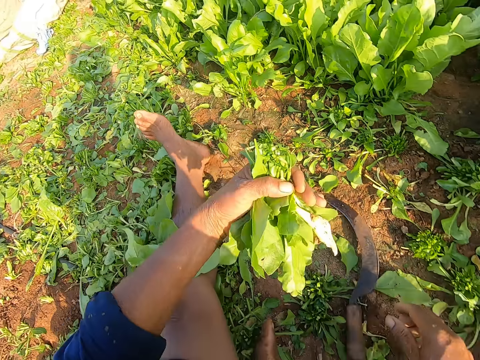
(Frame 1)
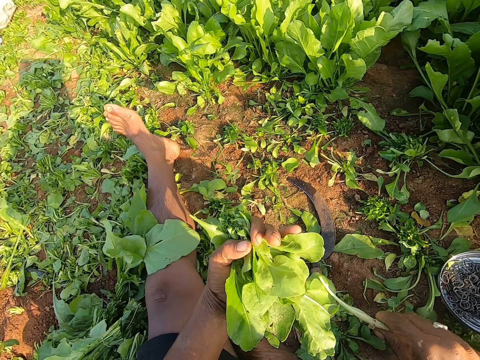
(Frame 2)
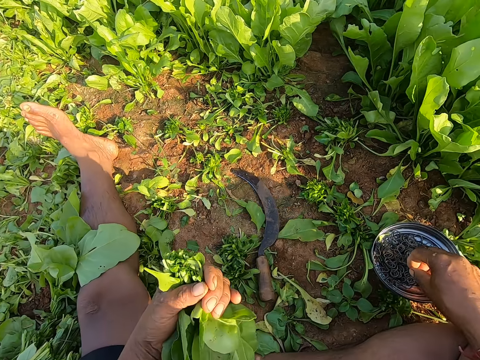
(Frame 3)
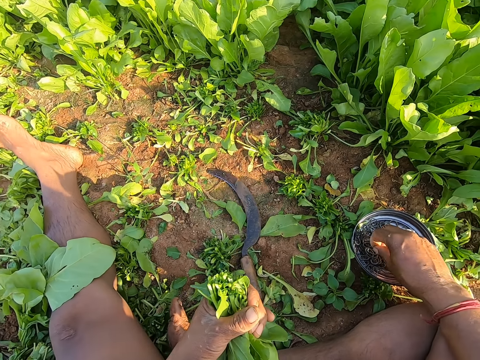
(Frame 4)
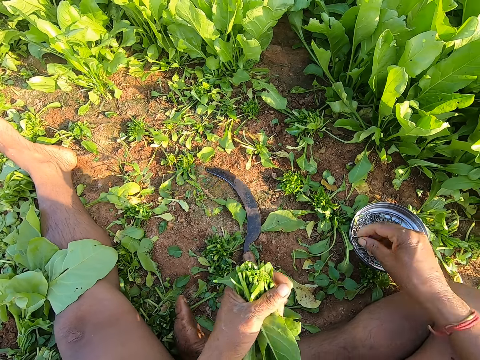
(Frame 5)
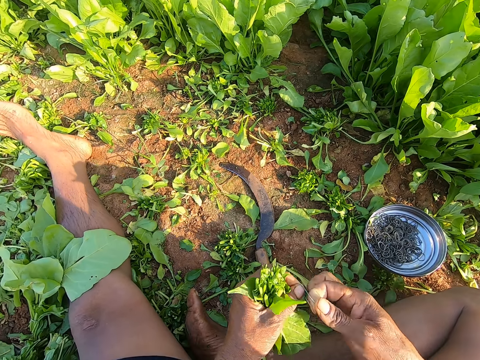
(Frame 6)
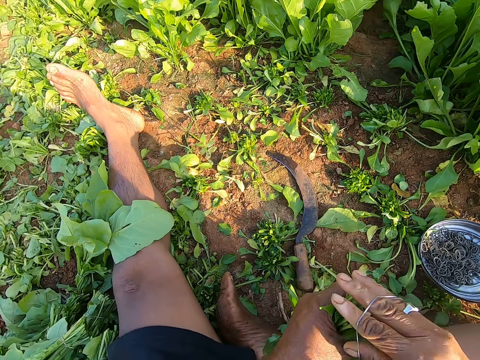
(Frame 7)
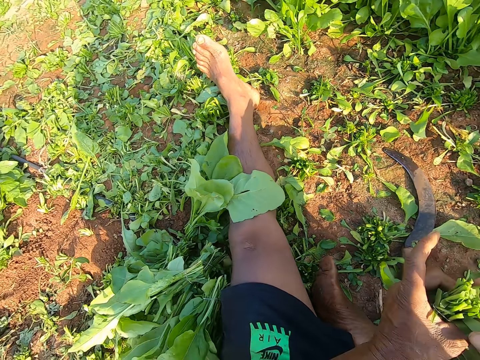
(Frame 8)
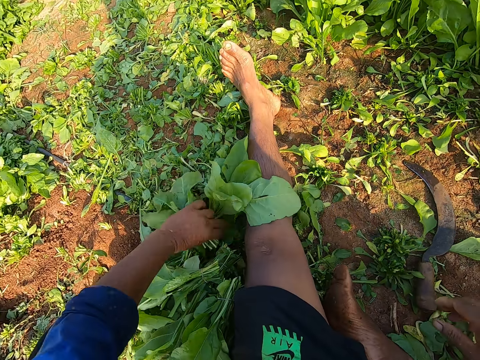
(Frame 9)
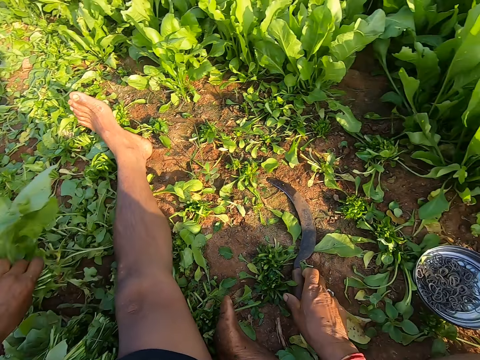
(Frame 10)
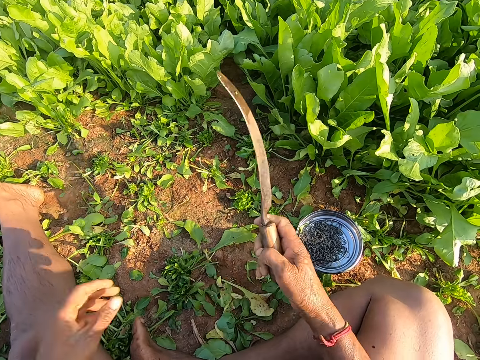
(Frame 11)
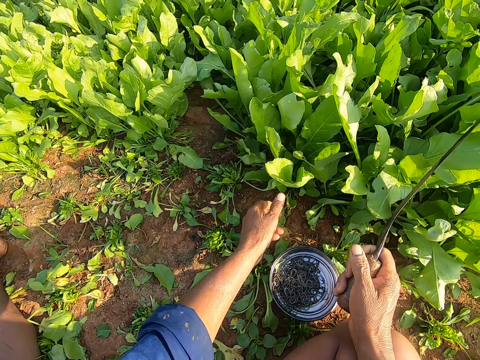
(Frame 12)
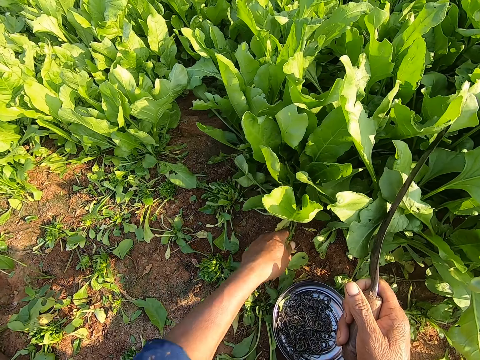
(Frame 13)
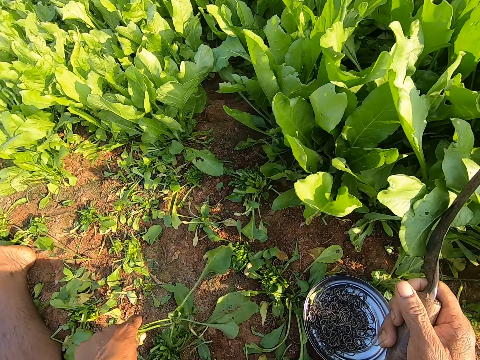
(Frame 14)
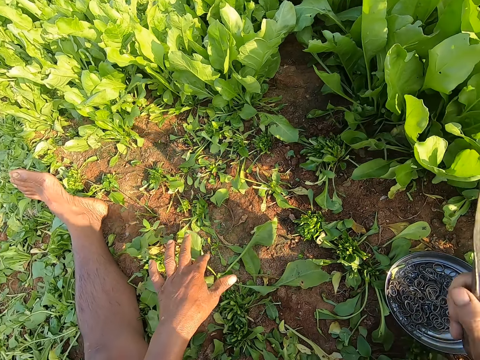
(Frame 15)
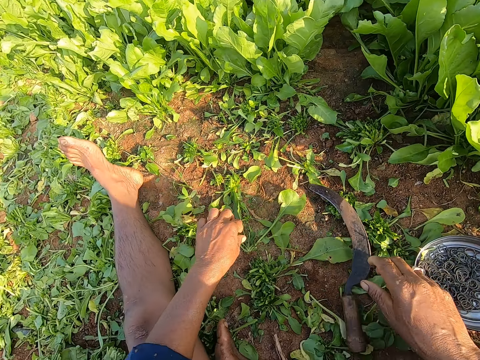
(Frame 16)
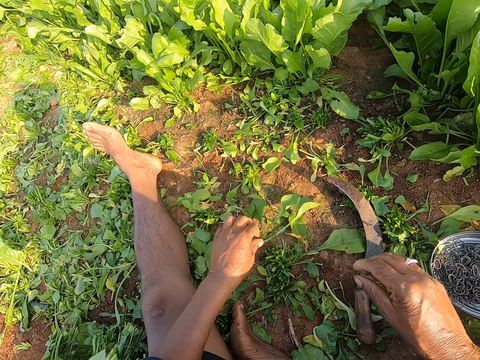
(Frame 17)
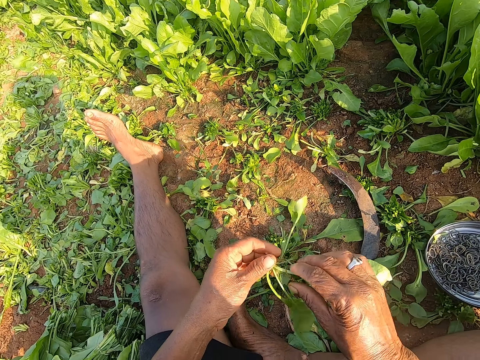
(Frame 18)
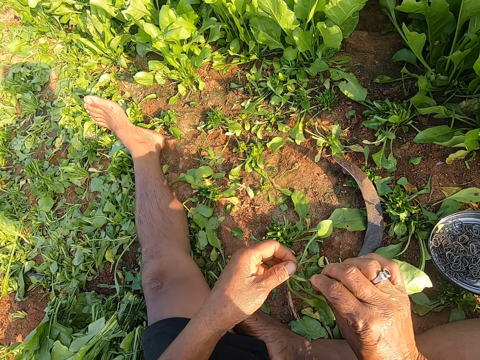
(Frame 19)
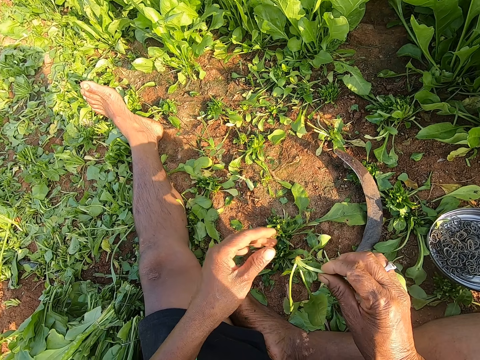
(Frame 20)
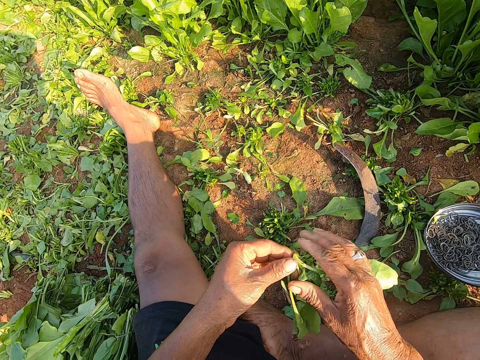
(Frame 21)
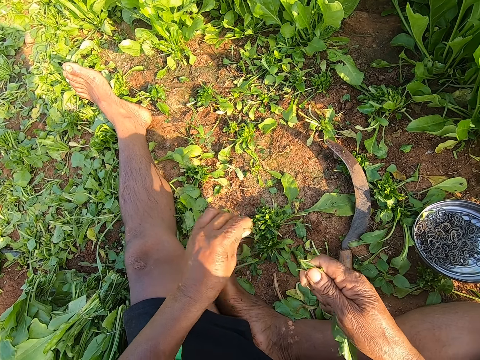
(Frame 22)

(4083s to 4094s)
The camera wearer drops the sickle on the ground with his right hand. He removes a spoilt kale leaf from the bundle of leaves in his left hand with his right hand and drops the leaf on the ground with his right hand. He takes a rubber band from the plate on the ground with his right hand. He wears the rubber band on his right hand. He stretches the rubber band with both hands. He ties the plants in his left hand with the rubber band in his right hand. He drops the plants in his left hand on the ground. He picks up the sickle from the ground with his right hand. He removes a kale leaf in the farm. He picks a plant from the ground with his left hand. He drops the sickle on the ground with his right hand. He picks the kale plant from the ground with his left hand. He removes a tiny root from the plant in his right hand with his left hand and drops the tiny root on the ground with his left hand. He removes kale leaves from the kale plant. He cuts a leaf from the plant in his right hand with his left hand.

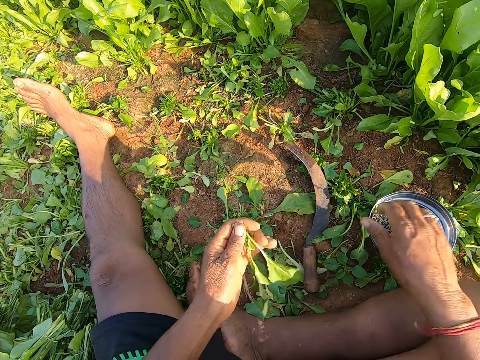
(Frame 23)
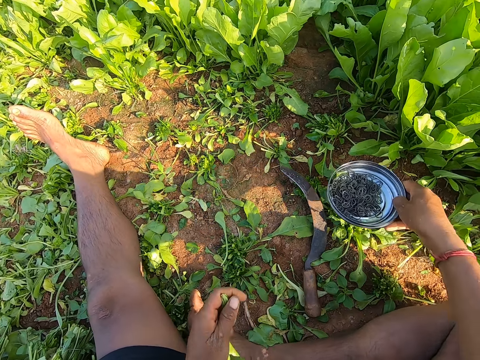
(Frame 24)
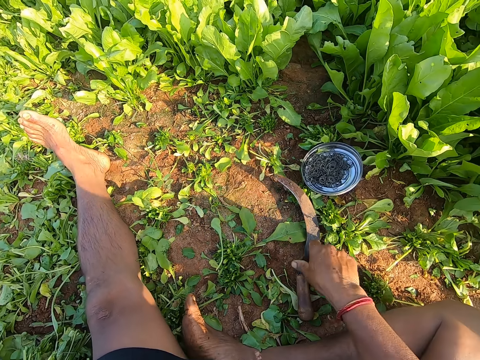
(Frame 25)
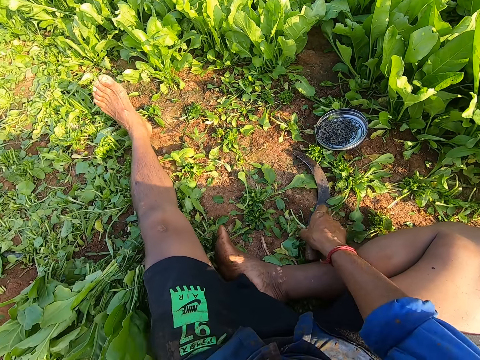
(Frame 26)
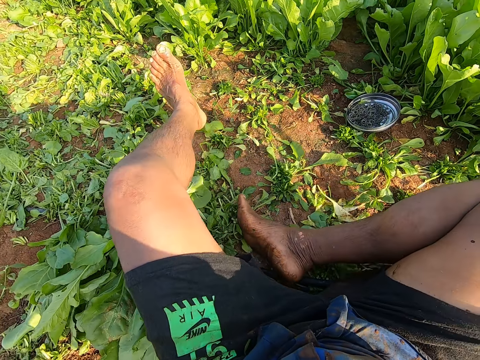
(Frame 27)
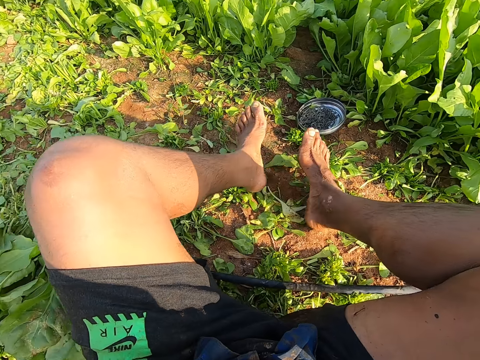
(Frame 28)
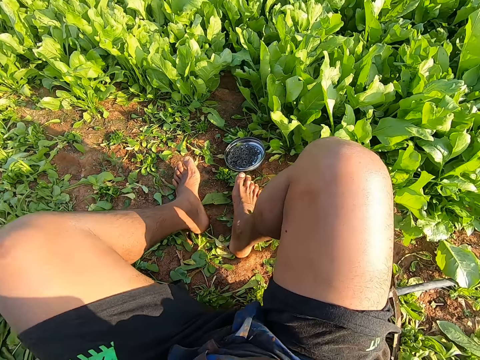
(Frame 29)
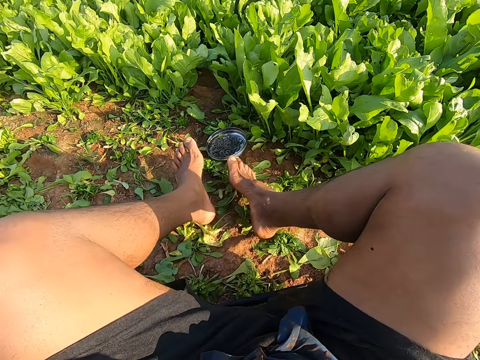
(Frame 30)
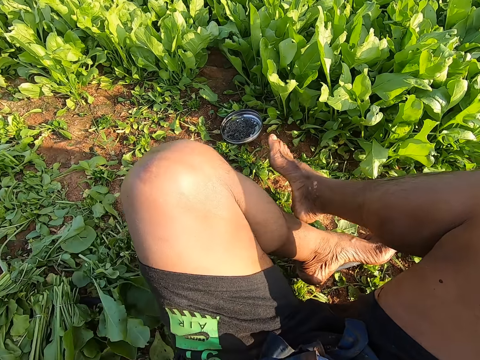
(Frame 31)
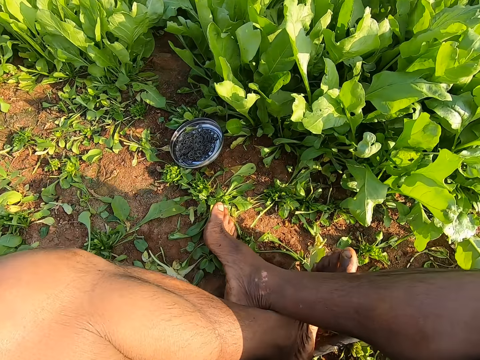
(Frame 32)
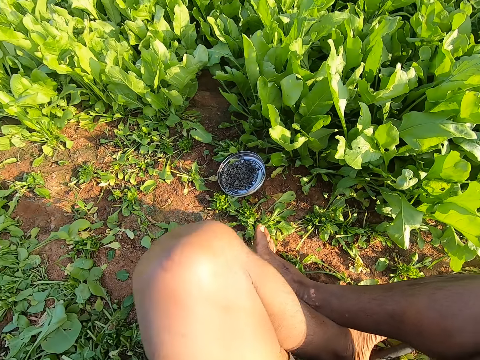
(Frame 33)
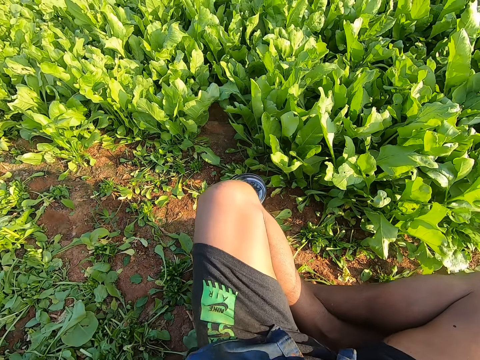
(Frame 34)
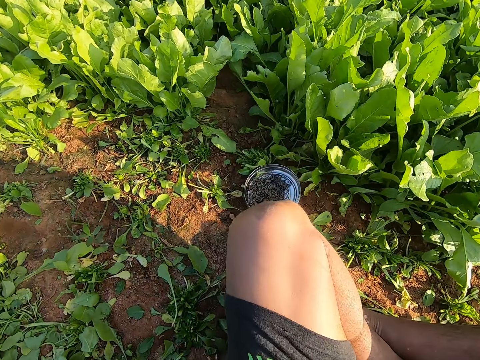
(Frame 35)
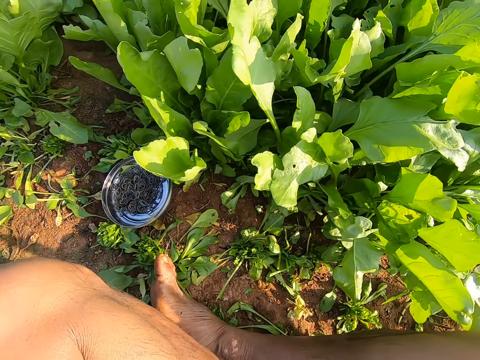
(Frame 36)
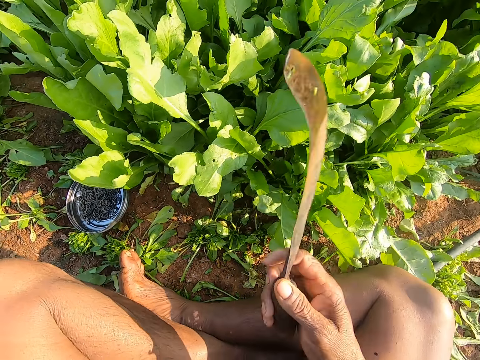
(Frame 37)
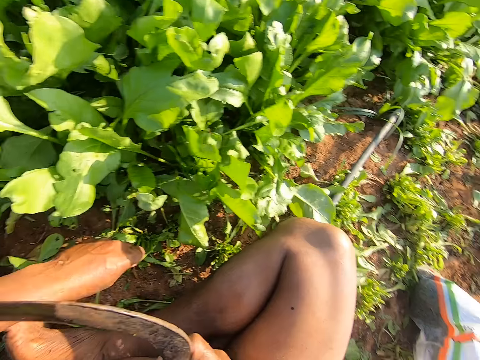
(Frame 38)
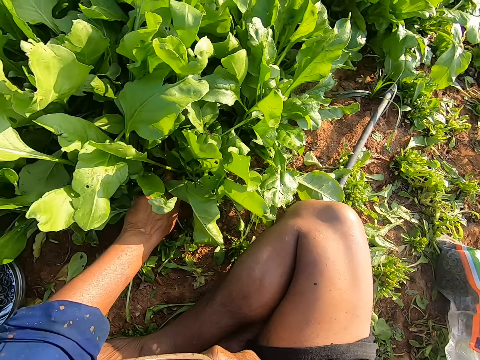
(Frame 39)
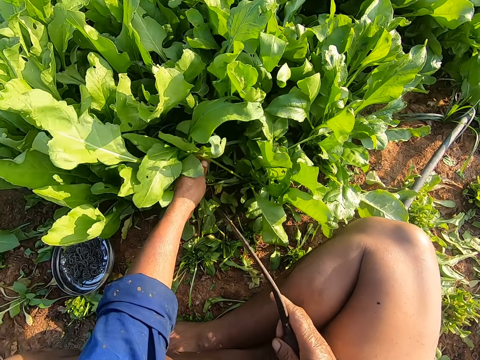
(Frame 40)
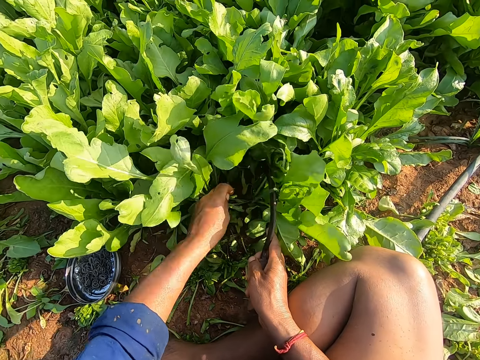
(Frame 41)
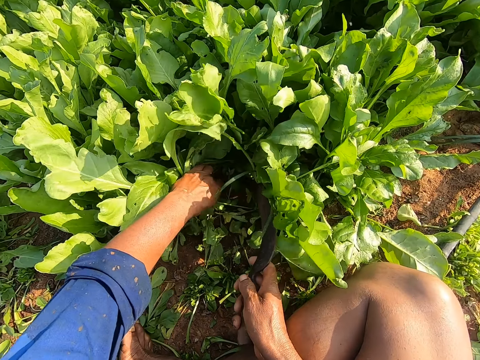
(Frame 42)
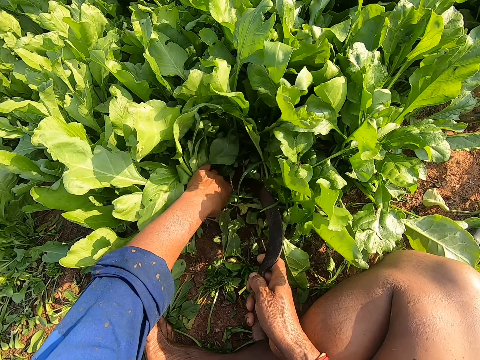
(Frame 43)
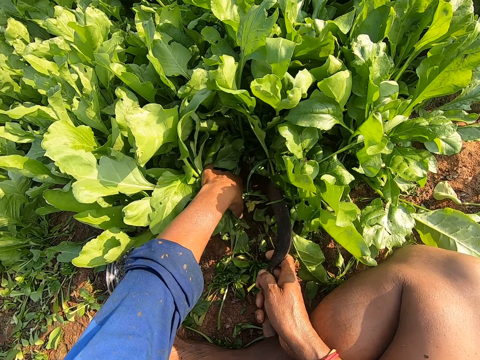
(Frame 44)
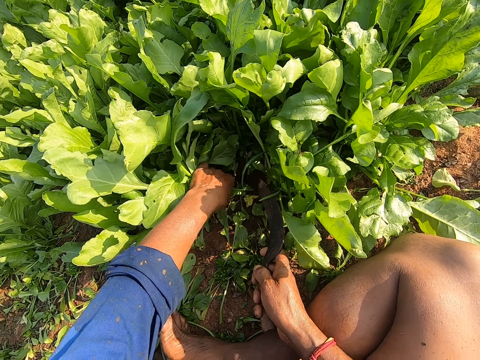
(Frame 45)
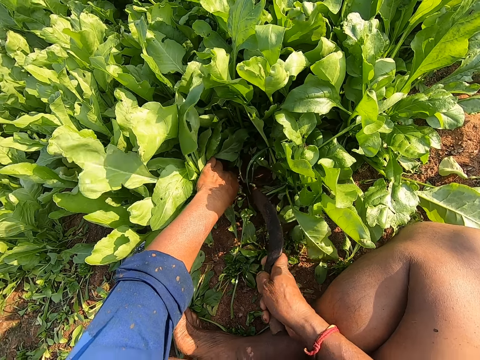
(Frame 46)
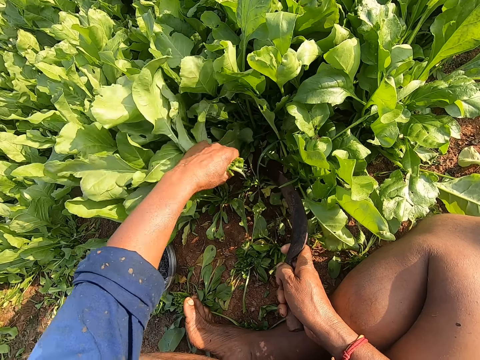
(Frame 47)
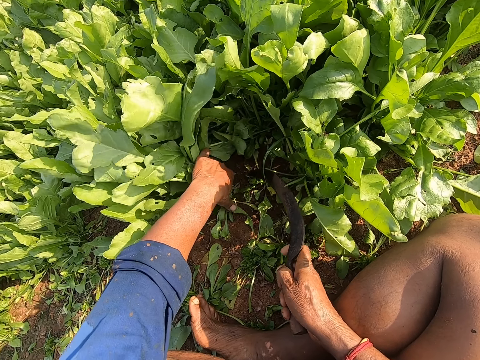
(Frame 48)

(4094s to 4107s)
The camera wearer drops the leaf in his left hand on the ground. He passes the plant in his right hand to his left hand. He holds the kale plant with his left hand. He adjusts the plate of rubber bands on the ground with his right hand. He puts the kale plant on the ground. He picks up the sickle from the ground with his right hand. He adjusts his body on the ground with both hands. He holds a plant on the ground with his left hand. He adjusts a plant on the ground with the sickle in his right hand. He cuts the plant on the ground with the sickle in his right hand. He holds the plant on the ground with his left hand.

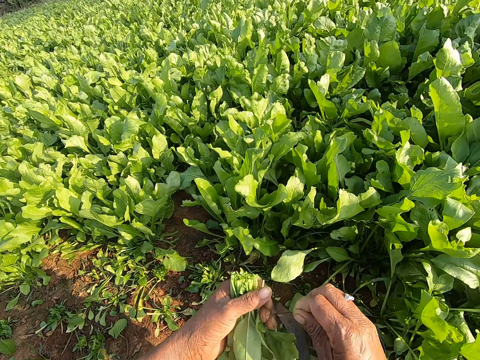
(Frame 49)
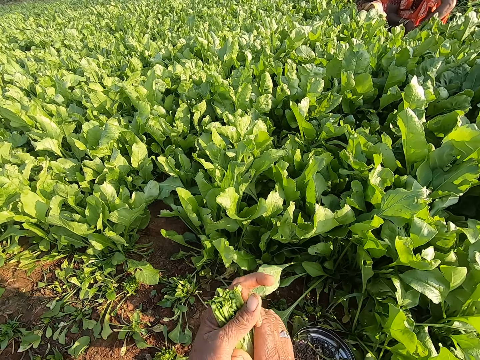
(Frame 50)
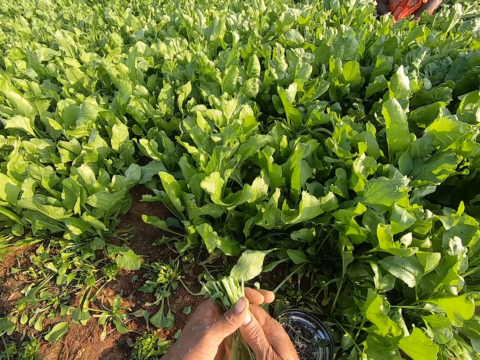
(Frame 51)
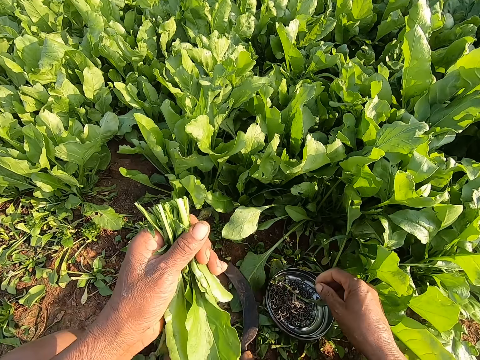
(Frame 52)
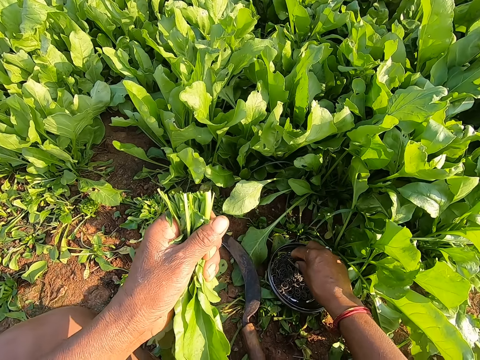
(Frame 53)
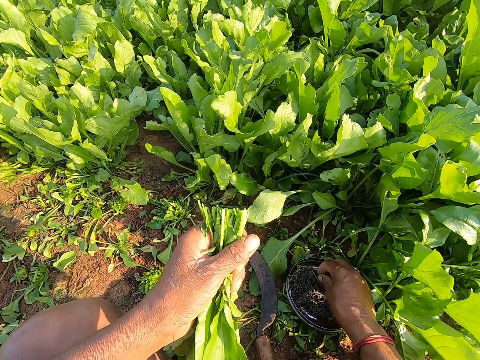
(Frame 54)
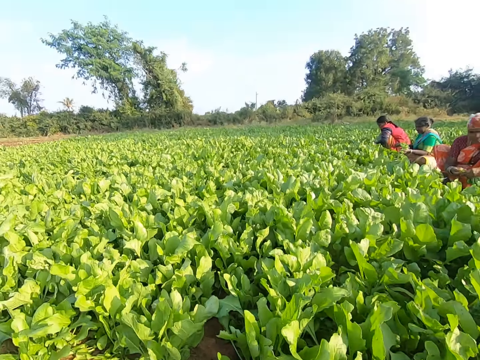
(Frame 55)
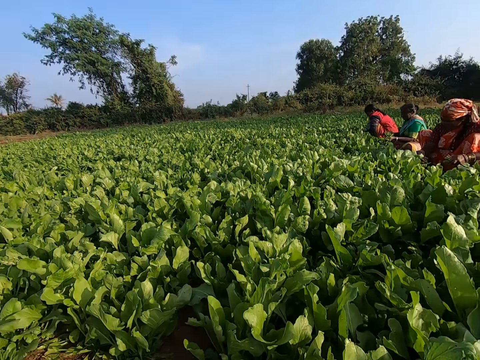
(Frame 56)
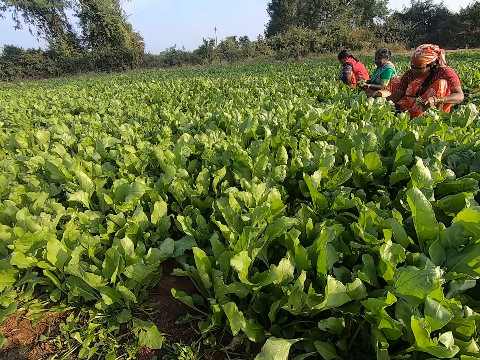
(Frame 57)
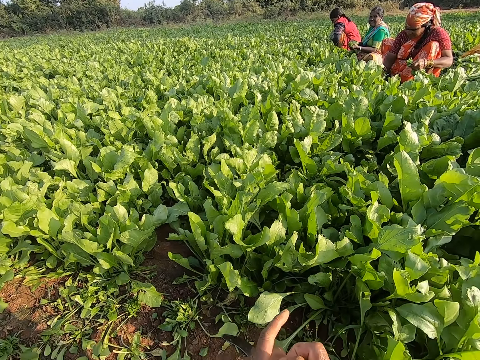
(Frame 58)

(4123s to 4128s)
The camera wearer removes dry grass on the kales and throws the grass on the ground. He holds the plants with both hands. He arranges the cut kales with both hands. He takes a rubber band from the plate on the ground with his right hand. A person, another person and a third person work in the kale farm. The camera wearer looks around.
